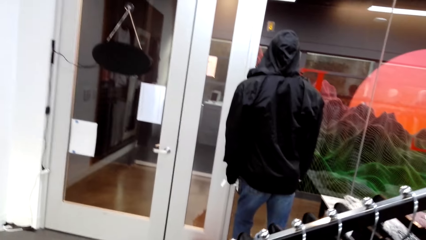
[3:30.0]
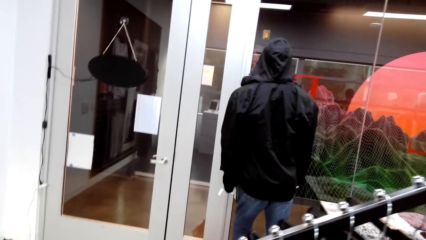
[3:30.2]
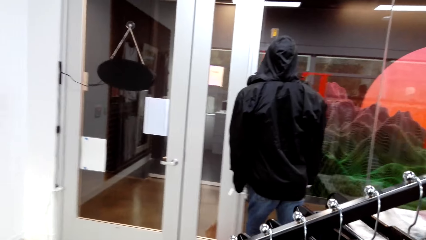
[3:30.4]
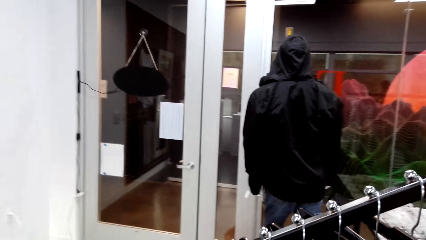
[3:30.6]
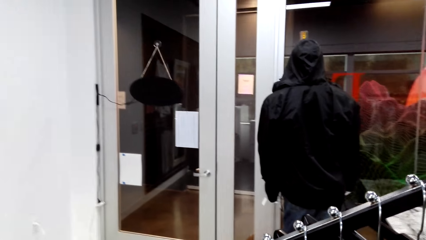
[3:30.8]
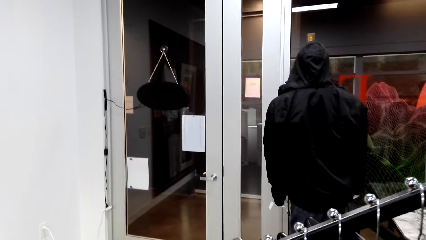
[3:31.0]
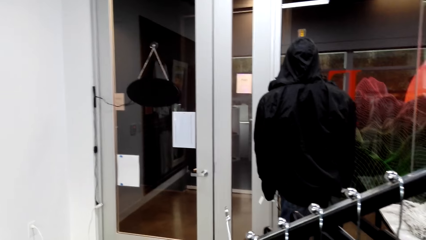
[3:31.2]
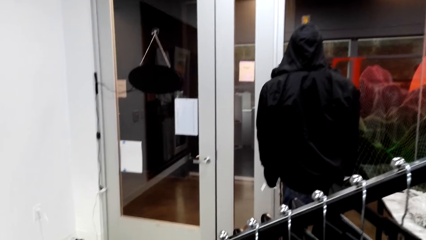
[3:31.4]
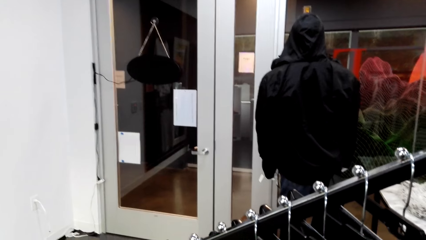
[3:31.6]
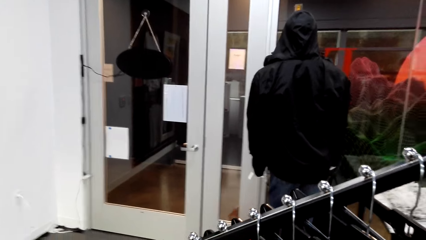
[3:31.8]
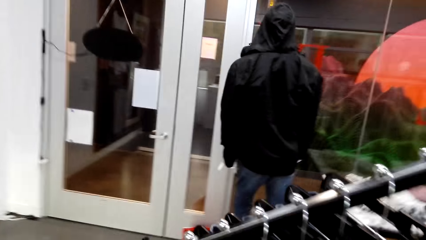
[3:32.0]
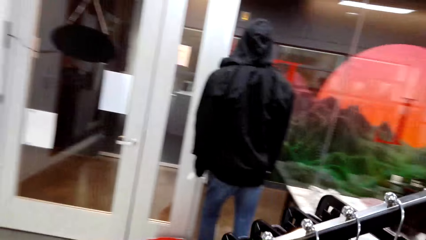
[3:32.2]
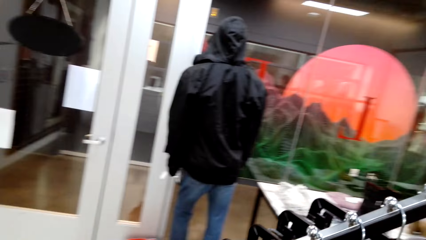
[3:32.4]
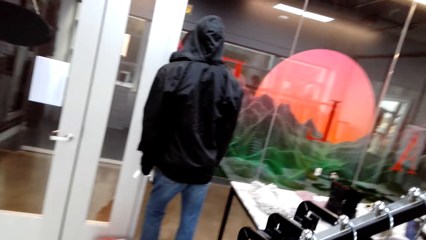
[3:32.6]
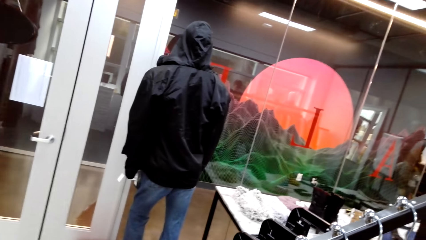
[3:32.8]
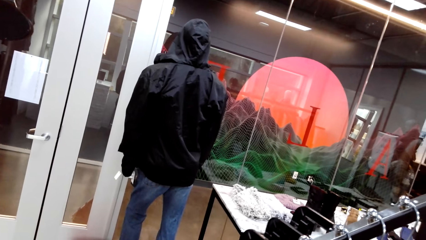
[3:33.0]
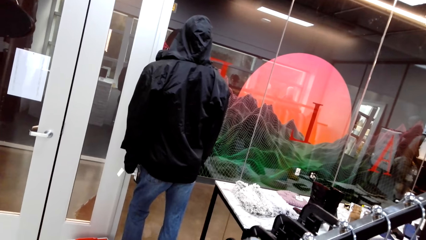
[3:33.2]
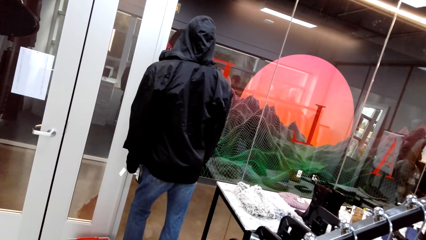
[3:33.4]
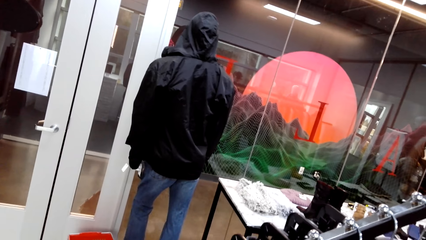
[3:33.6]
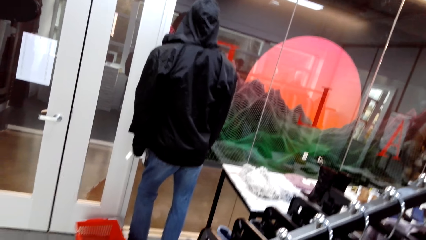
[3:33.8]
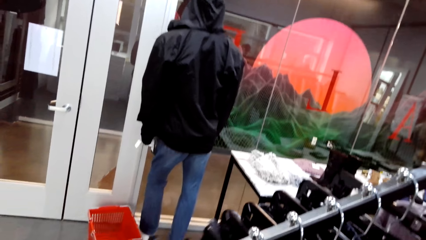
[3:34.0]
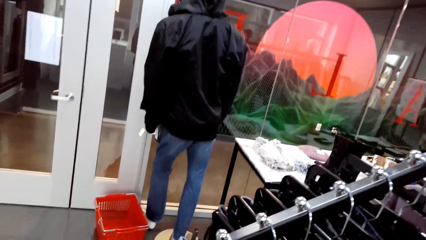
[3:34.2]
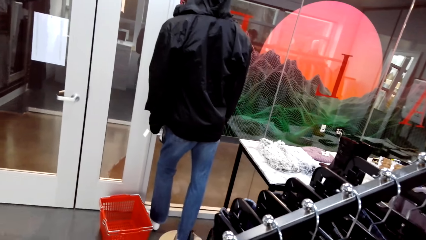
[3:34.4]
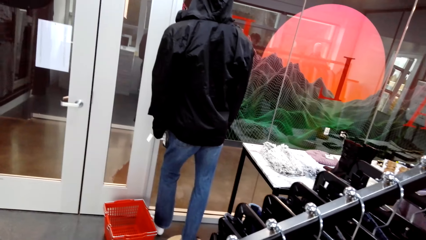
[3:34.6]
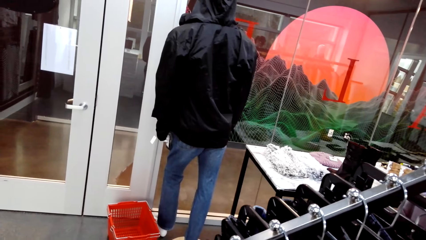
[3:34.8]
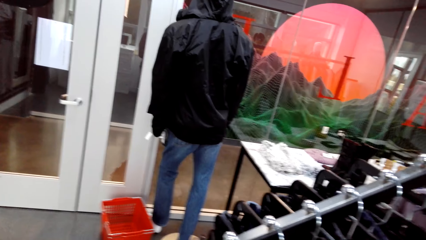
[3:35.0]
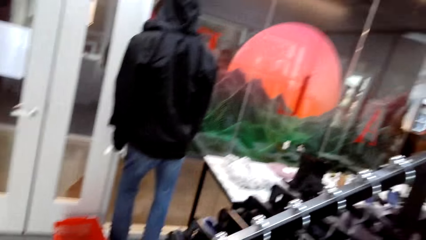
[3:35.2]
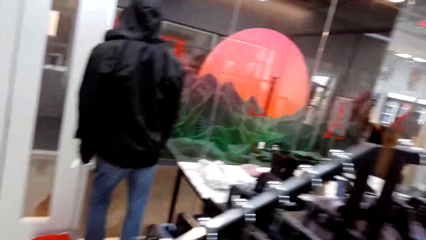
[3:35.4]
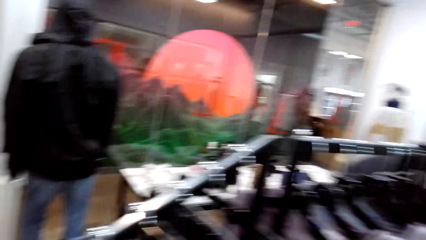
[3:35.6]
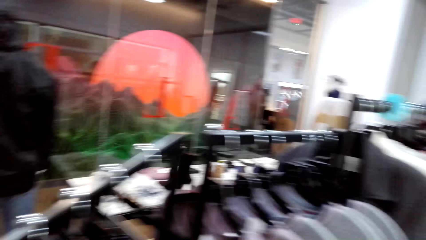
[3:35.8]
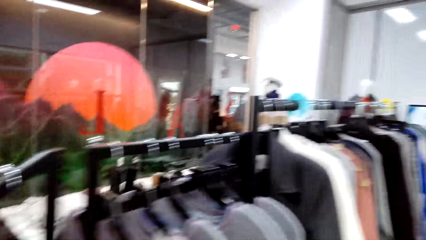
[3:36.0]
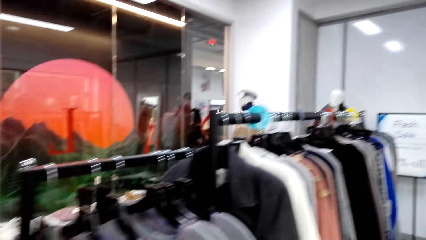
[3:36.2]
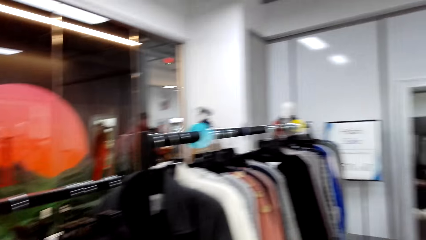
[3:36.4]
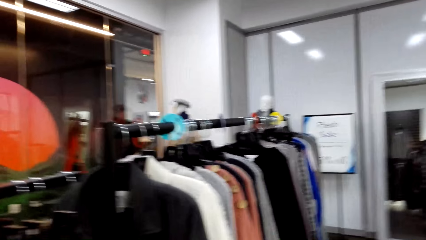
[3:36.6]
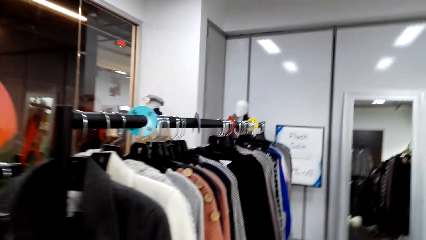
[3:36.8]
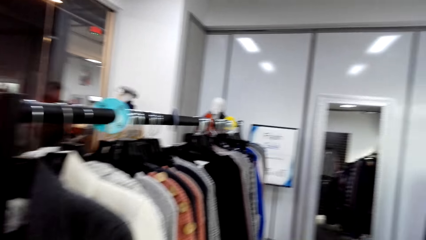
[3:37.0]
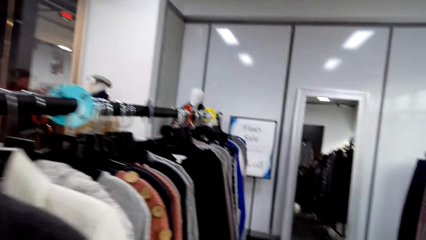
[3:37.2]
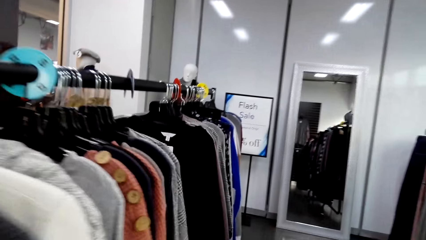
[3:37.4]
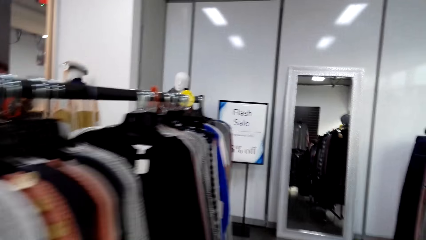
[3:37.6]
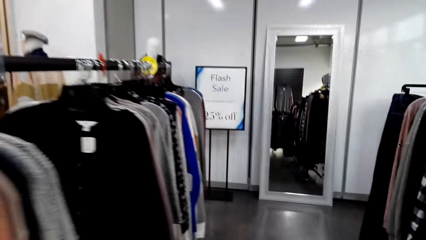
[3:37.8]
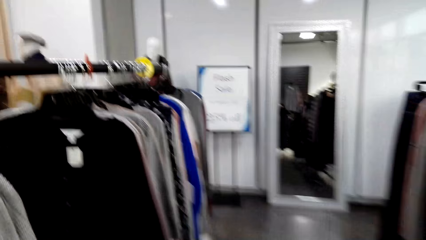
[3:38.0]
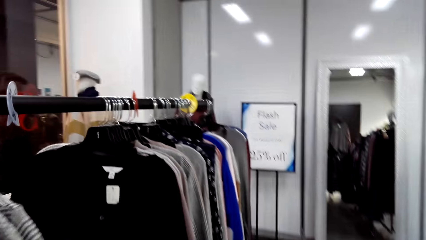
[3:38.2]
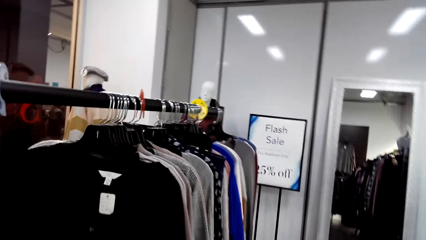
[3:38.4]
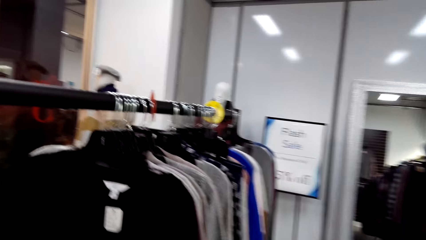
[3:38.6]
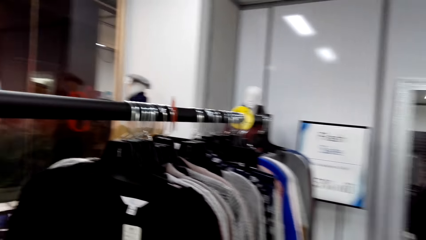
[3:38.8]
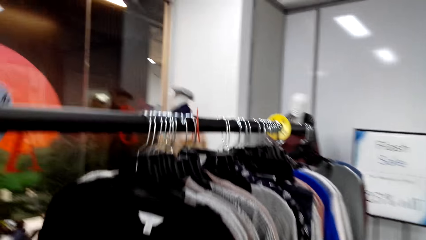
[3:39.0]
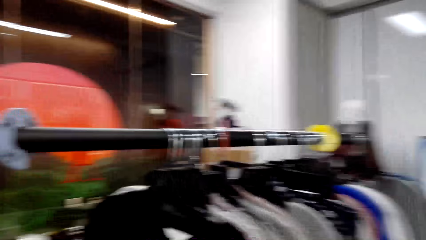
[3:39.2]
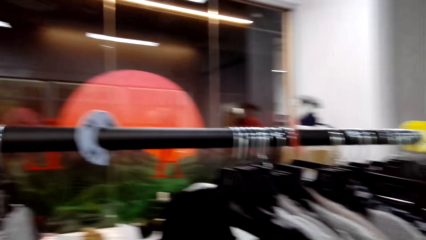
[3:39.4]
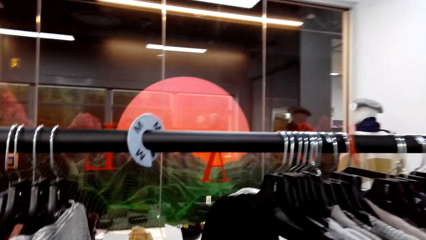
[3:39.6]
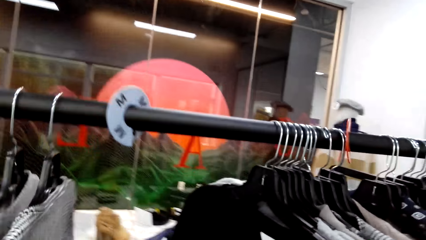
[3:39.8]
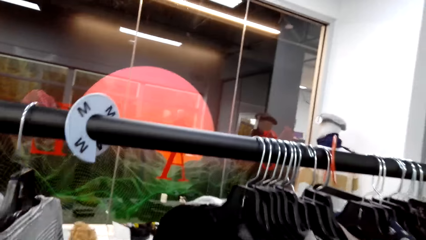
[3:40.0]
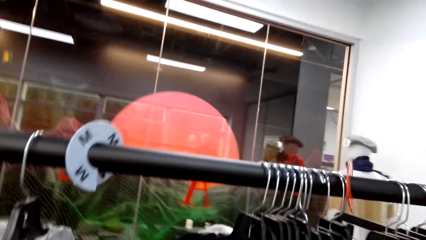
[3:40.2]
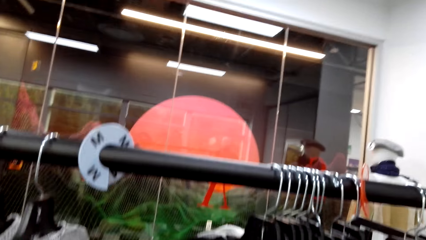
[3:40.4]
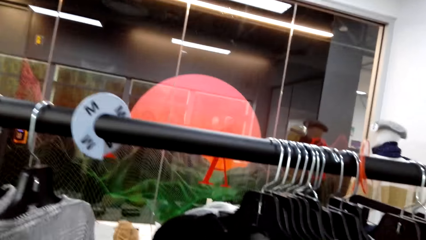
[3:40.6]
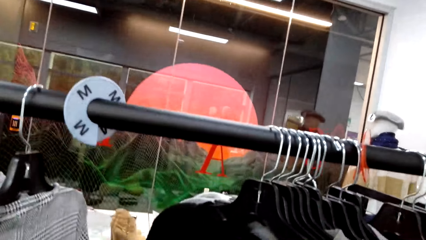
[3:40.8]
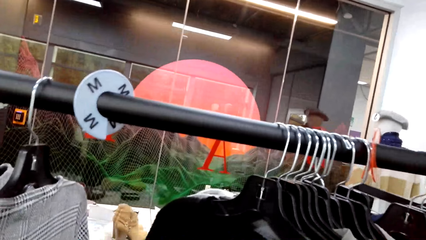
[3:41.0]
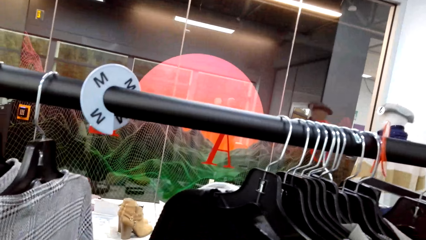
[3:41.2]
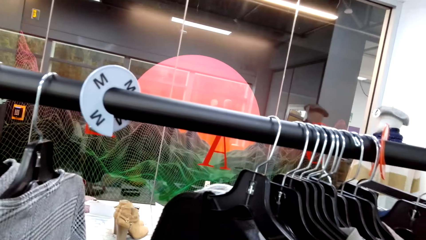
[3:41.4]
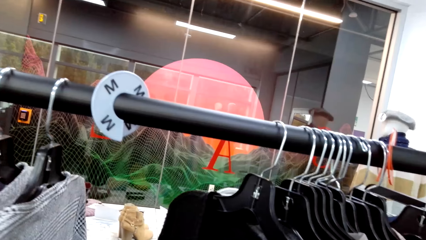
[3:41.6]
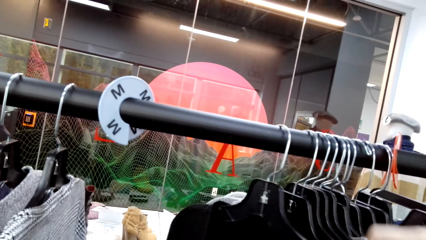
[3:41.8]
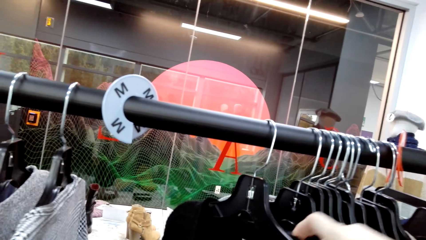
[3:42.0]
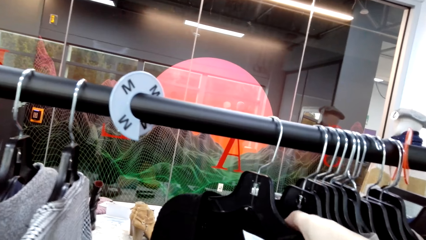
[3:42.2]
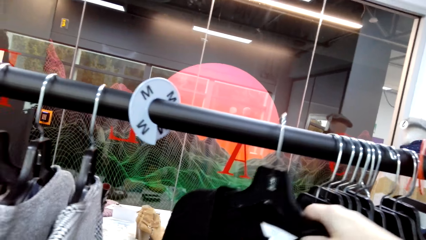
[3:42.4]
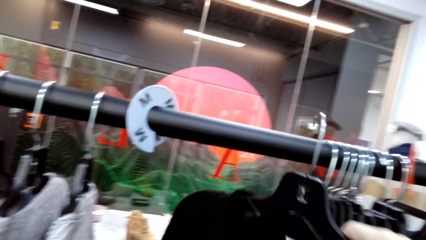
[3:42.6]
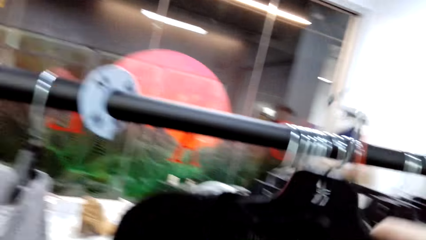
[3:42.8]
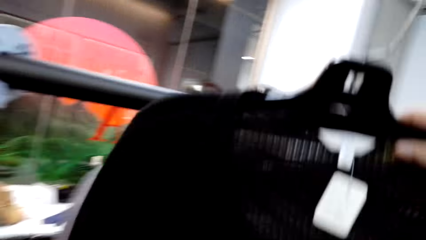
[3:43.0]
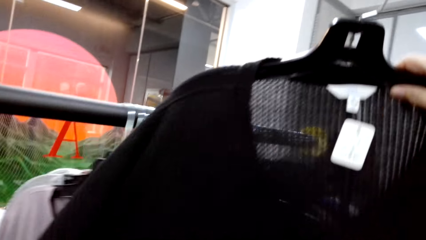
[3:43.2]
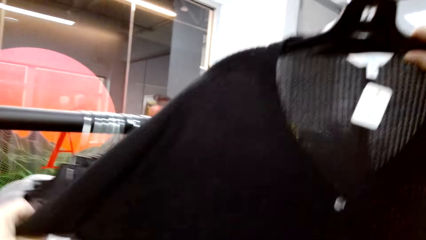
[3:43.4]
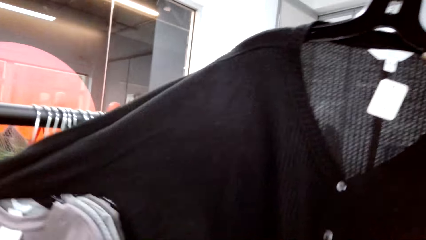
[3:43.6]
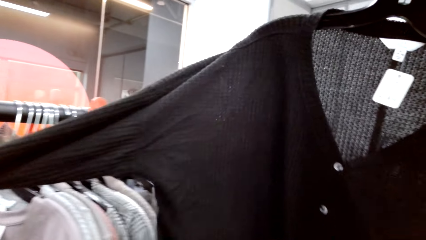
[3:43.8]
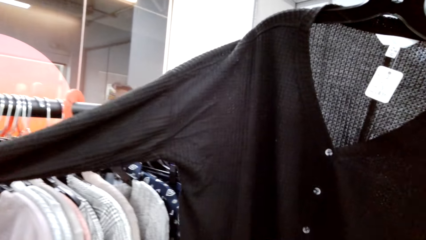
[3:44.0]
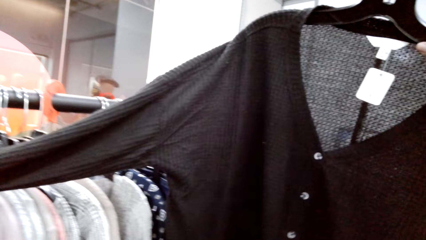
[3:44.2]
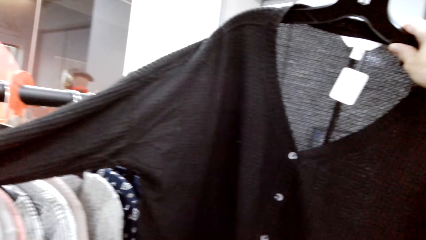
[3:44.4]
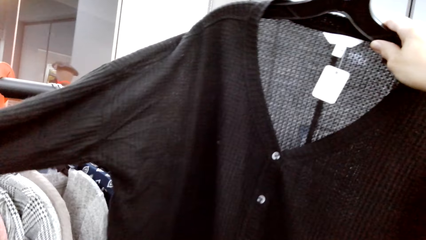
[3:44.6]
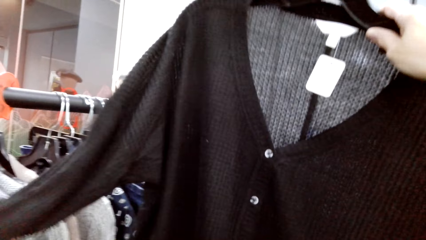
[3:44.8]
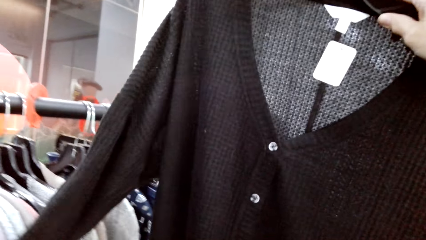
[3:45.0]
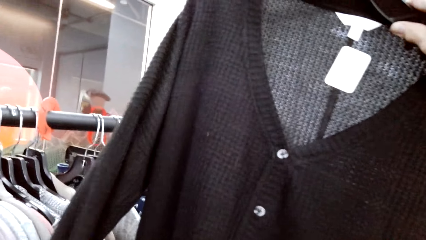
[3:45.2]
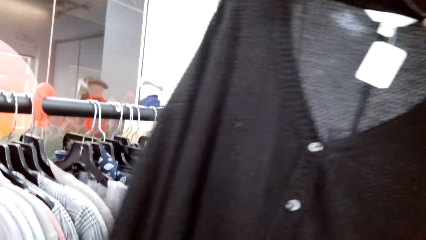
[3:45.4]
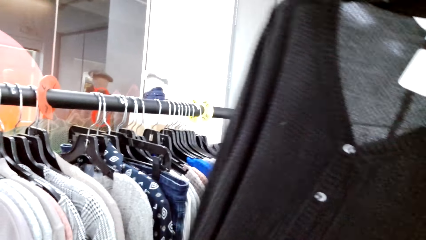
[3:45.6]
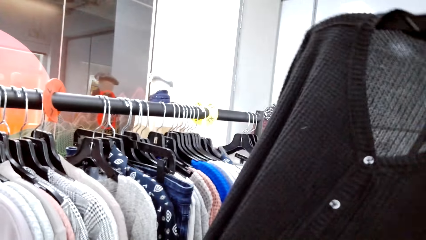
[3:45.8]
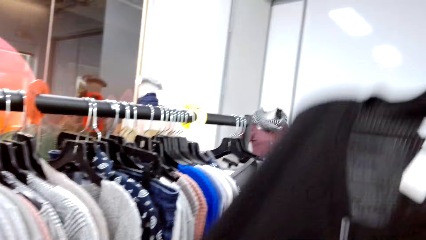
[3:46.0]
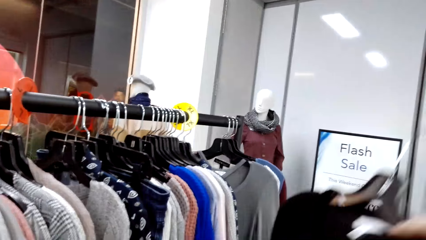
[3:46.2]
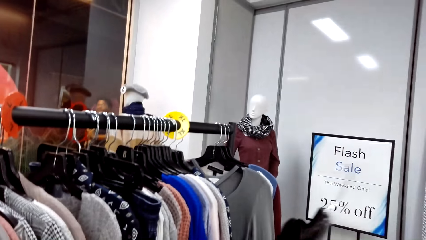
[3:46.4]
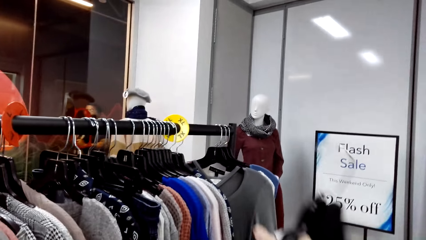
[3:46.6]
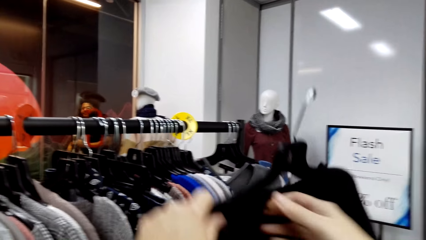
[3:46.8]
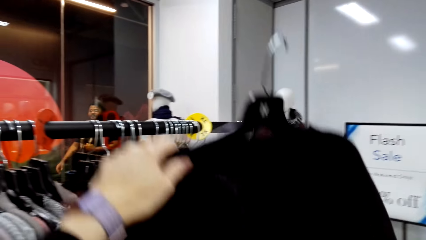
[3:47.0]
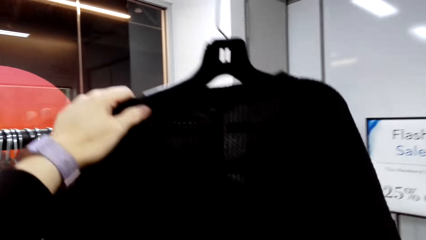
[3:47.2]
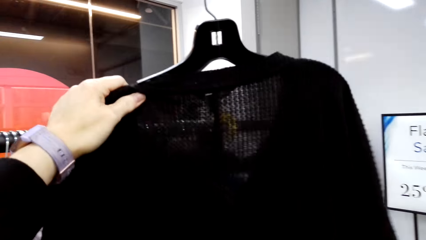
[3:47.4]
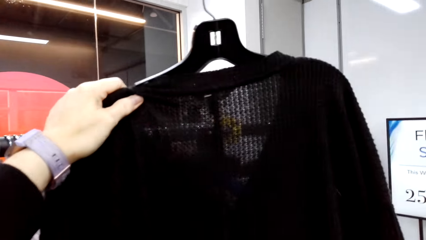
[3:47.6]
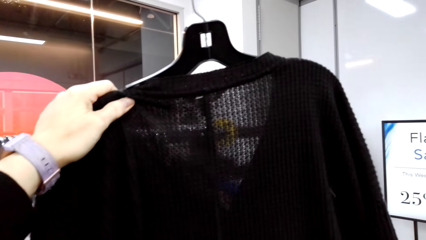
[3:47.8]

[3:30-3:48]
The camera wearer returns the trouser on a rack. They walk around in the clothes shop. They unhang a sweater and view the sweater.
